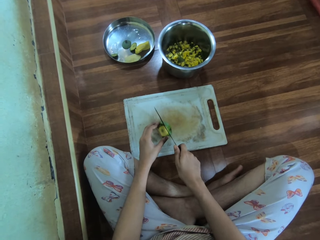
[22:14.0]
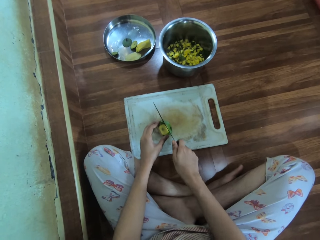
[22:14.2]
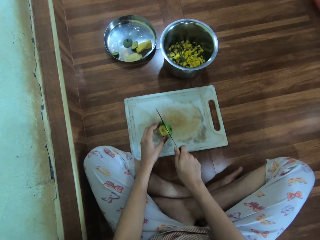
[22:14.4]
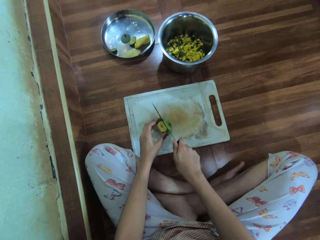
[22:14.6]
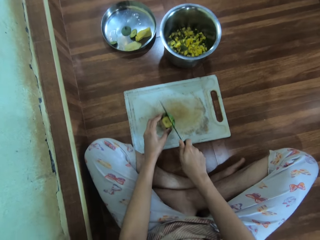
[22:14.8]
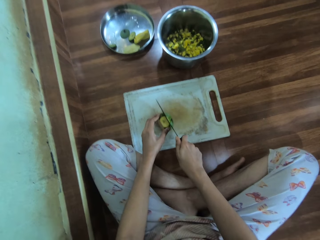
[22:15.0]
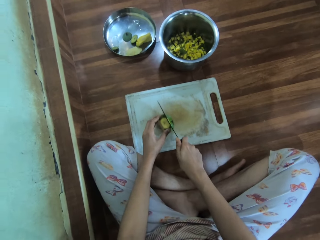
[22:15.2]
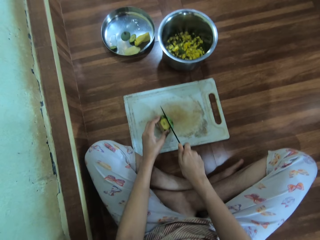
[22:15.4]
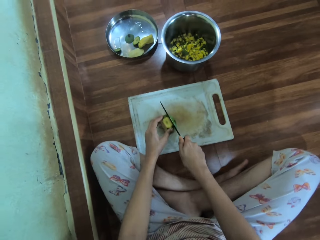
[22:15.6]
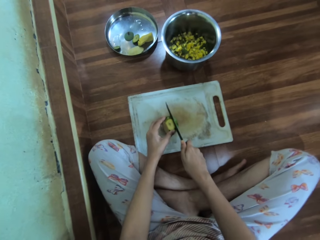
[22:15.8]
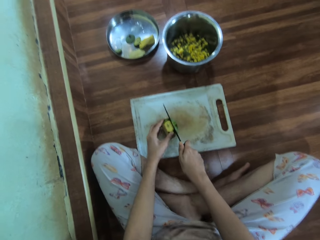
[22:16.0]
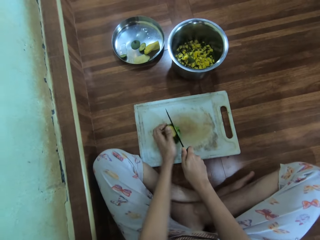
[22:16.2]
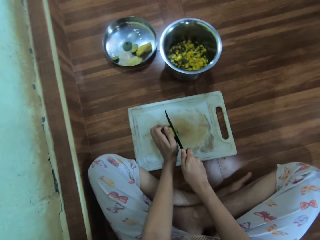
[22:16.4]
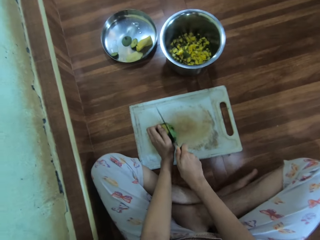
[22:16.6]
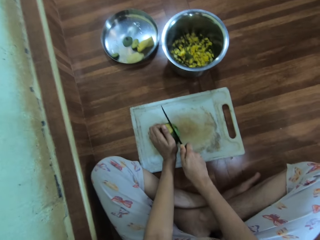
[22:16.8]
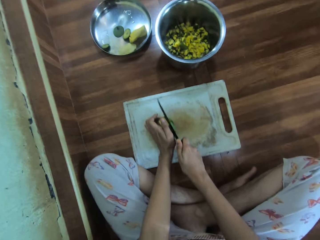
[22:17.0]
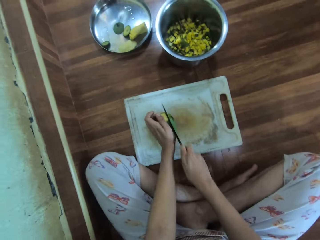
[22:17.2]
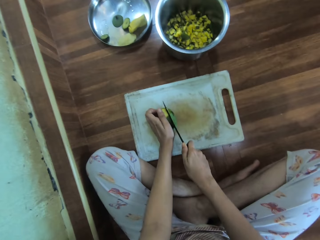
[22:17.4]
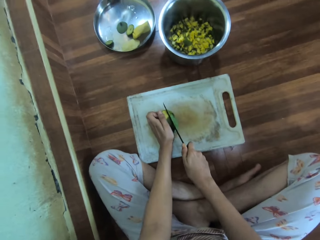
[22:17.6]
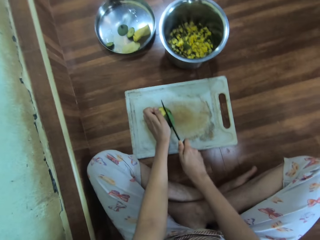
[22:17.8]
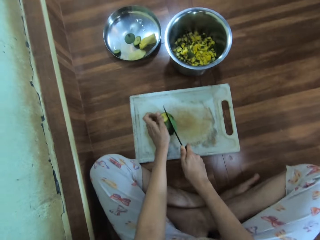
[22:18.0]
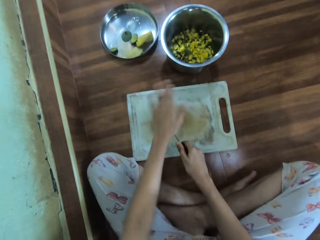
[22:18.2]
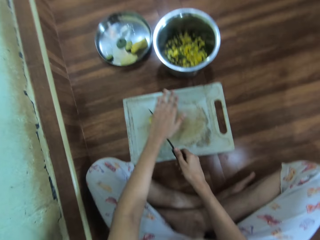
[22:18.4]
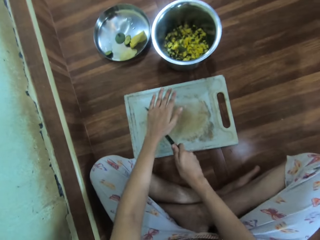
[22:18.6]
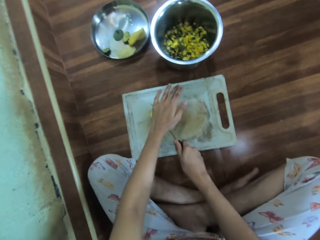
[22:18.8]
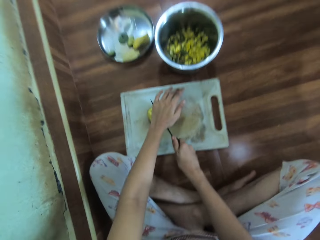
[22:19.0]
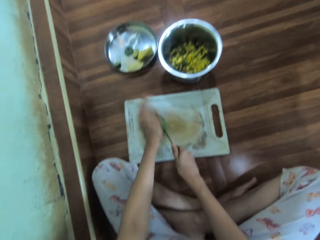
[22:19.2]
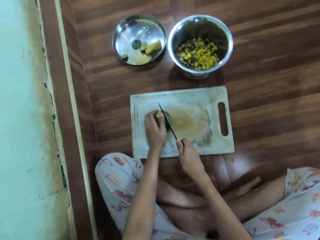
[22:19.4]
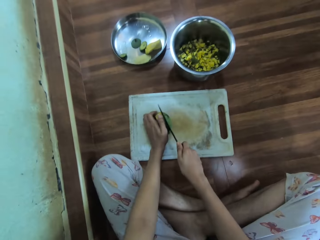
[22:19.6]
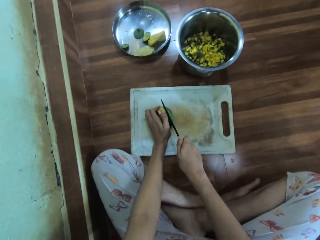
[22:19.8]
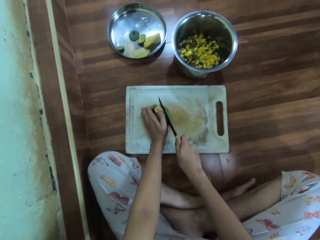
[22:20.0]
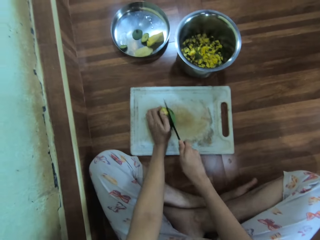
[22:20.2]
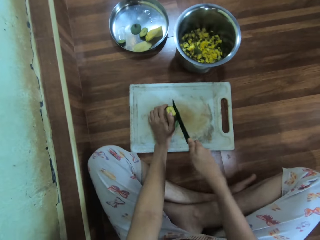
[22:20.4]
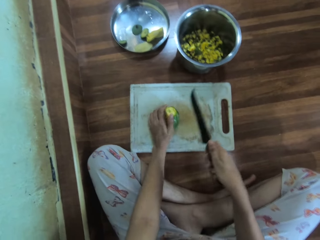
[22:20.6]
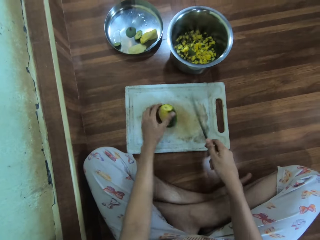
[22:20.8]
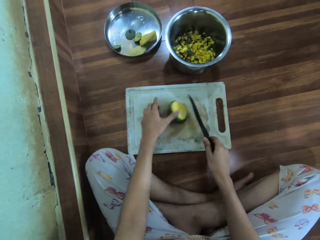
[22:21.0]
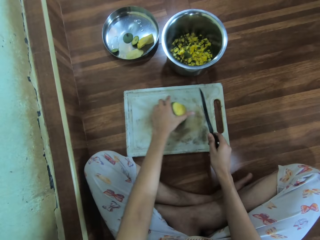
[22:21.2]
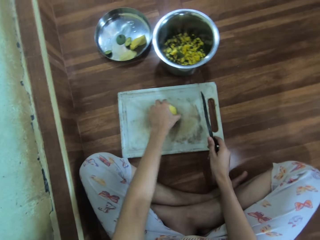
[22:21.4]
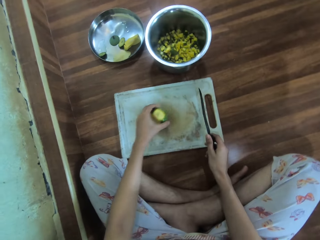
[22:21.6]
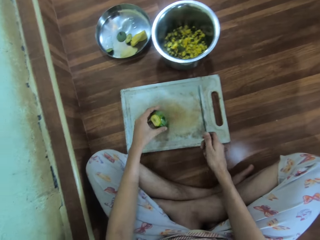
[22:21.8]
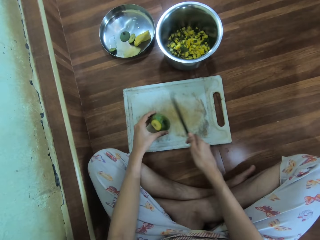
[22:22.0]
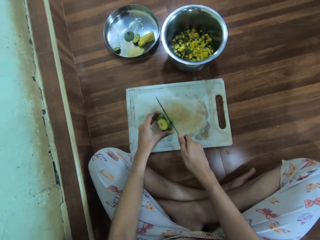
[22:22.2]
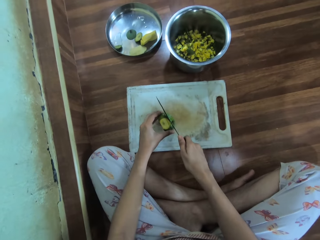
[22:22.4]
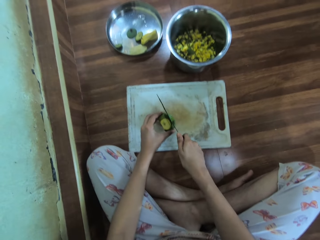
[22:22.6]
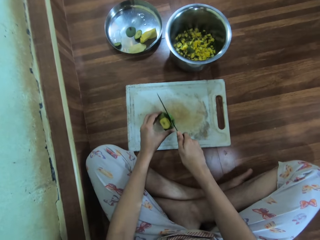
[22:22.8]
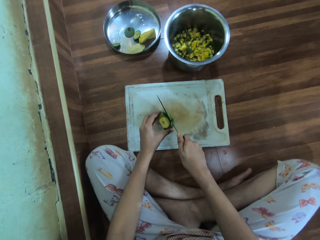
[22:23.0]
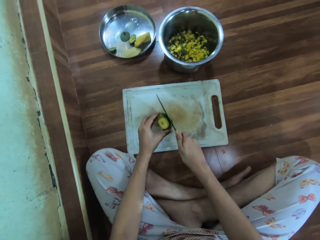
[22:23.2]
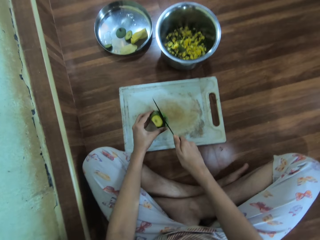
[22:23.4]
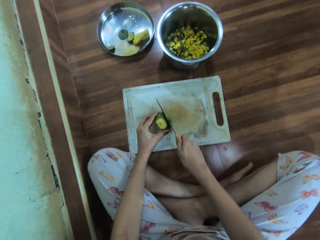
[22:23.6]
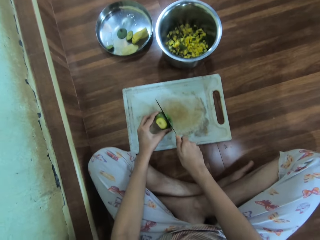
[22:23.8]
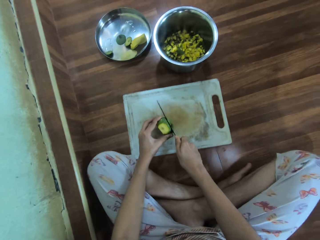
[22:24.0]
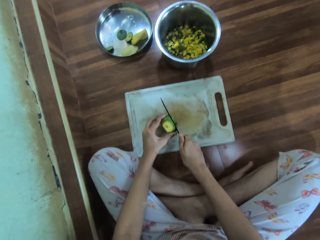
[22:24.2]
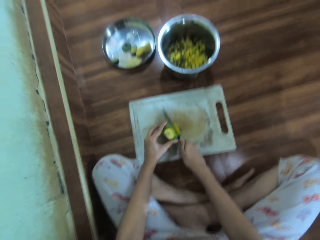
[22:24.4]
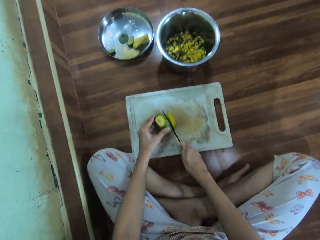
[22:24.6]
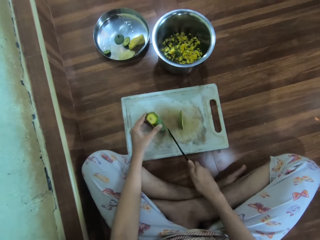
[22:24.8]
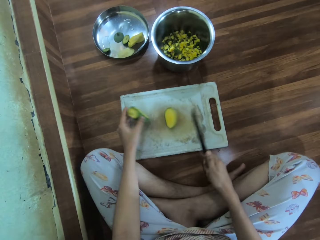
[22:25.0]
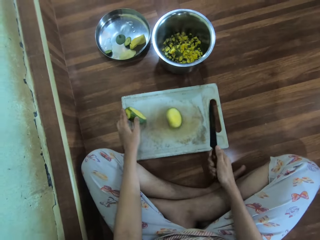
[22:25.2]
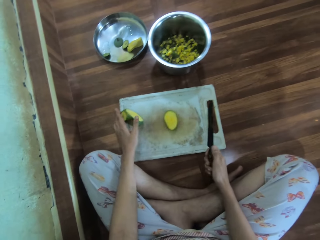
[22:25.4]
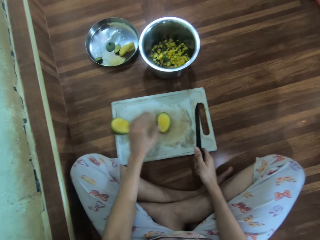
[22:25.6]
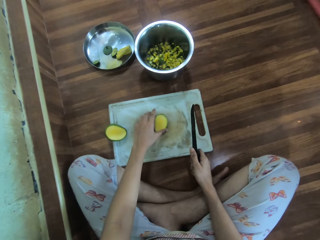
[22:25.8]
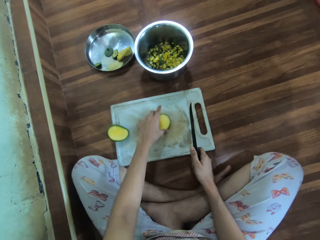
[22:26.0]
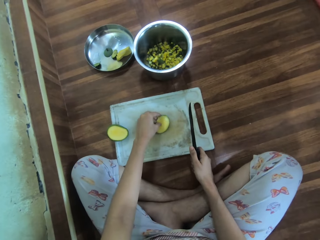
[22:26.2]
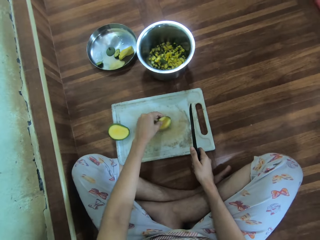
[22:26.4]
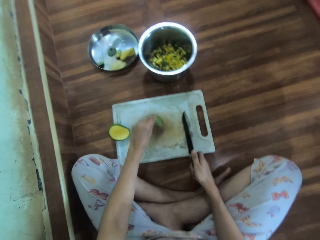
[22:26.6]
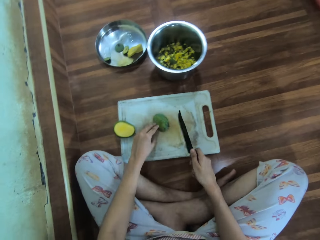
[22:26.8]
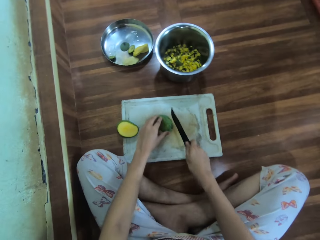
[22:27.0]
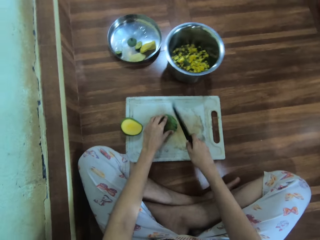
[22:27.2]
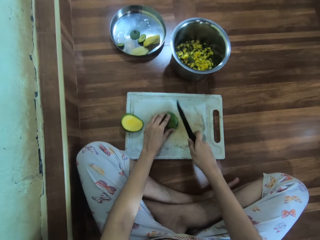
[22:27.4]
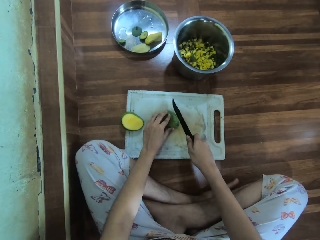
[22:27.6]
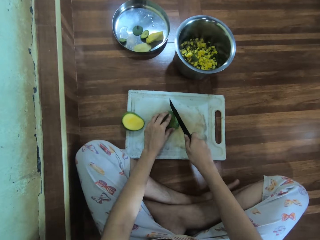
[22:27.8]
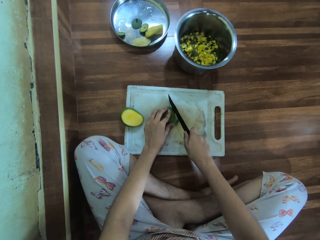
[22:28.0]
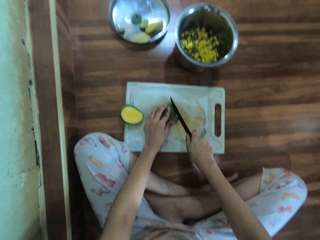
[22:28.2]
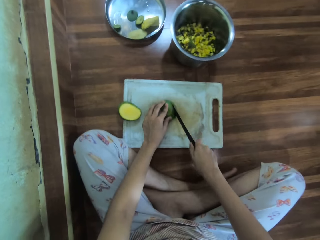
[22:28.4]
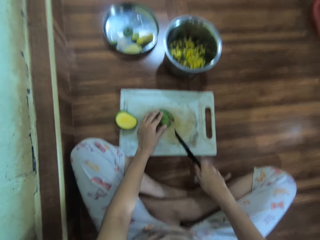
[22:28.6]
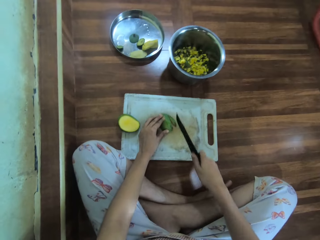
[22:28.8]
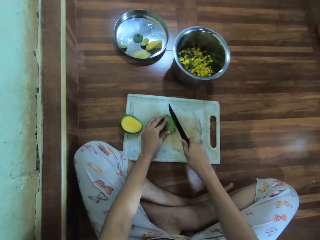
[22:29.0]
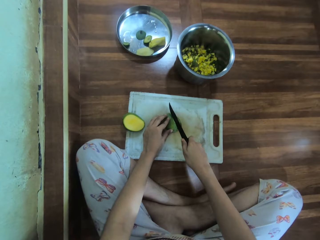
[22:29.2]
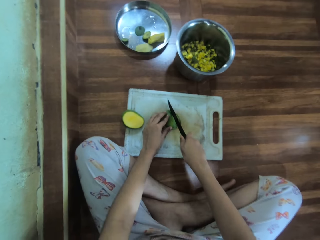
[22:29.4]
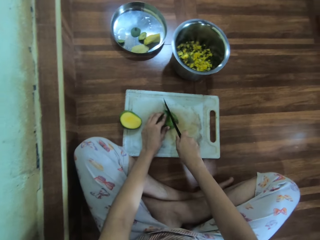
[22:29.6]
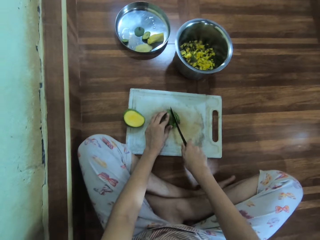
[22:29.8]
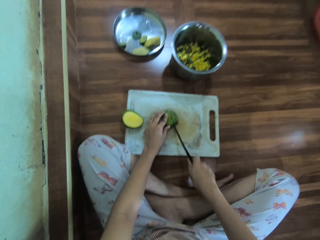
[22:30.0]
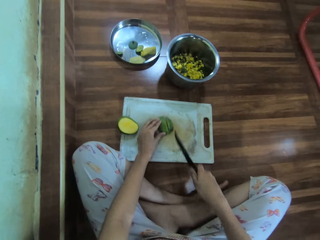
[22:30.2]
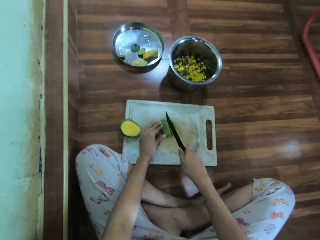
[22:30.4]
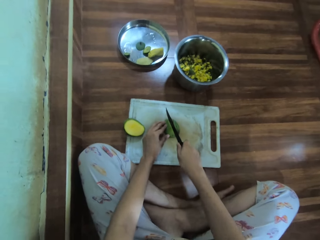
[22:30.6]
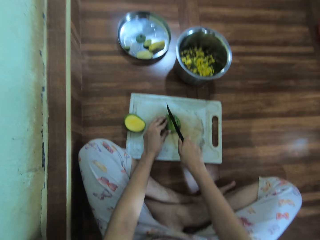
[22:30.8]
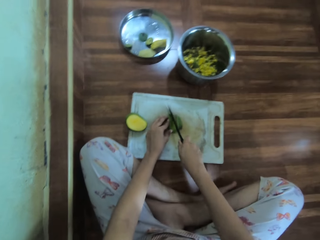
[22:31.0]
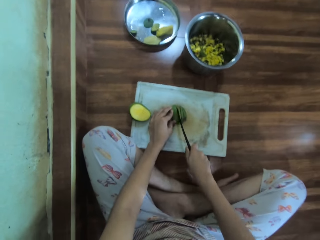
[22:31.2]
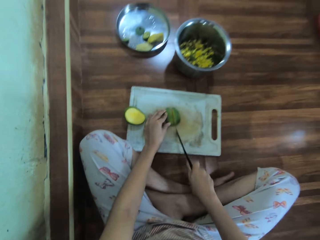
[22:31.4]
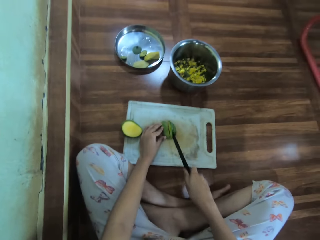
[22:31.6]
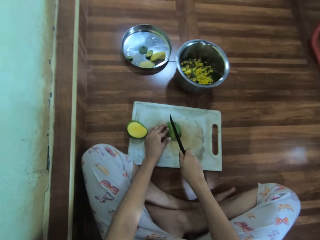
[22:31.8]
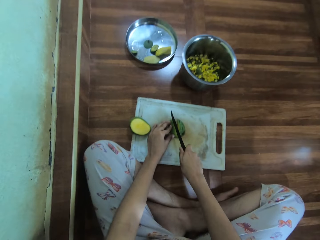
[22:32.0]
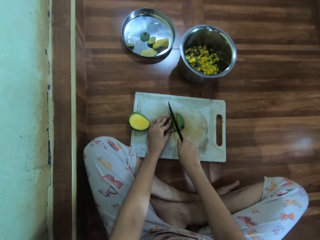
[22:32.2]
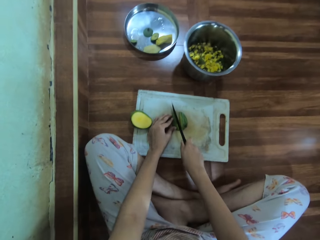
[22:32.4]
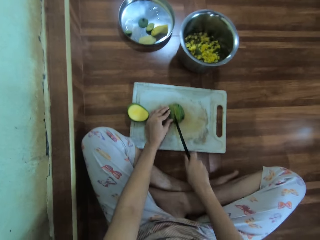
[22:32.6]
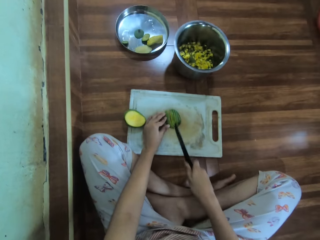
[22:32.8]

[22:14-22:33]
The camera wearer cuts the mango into pieces.

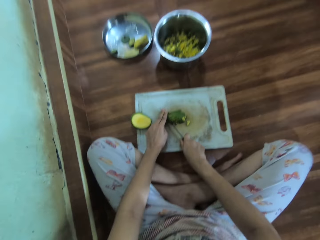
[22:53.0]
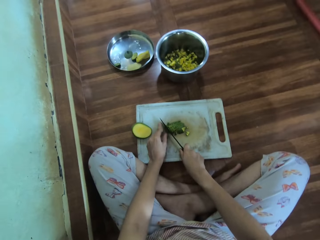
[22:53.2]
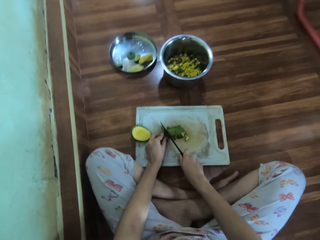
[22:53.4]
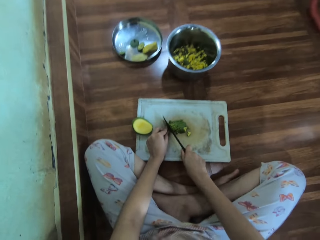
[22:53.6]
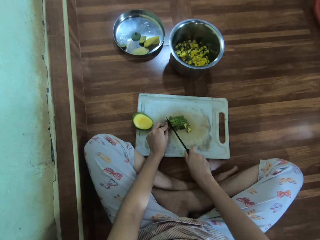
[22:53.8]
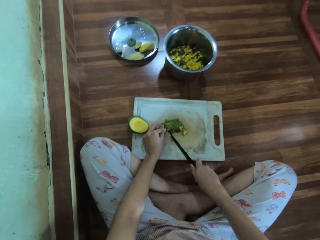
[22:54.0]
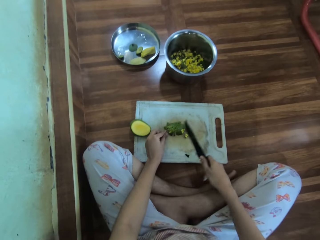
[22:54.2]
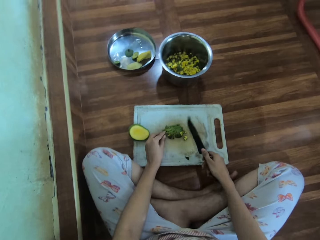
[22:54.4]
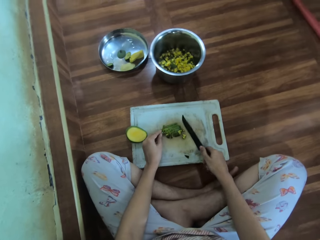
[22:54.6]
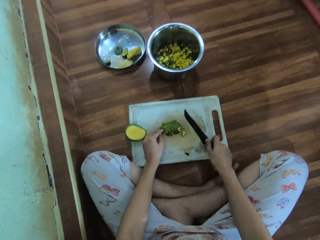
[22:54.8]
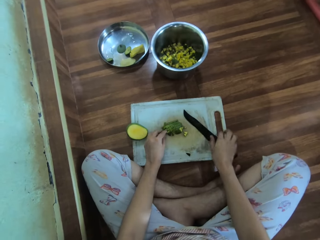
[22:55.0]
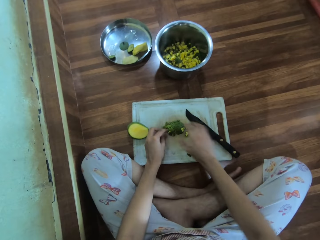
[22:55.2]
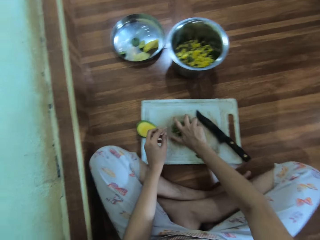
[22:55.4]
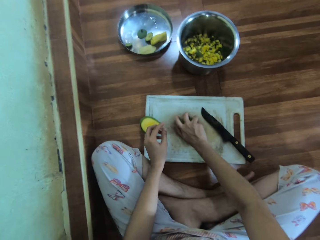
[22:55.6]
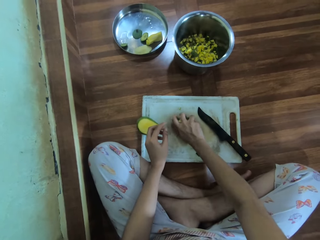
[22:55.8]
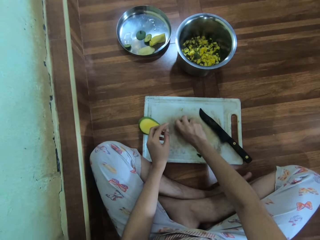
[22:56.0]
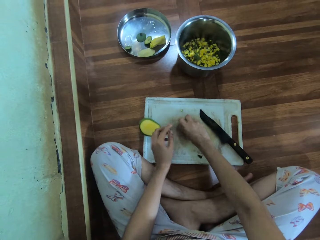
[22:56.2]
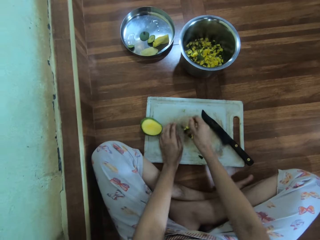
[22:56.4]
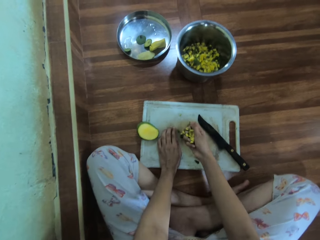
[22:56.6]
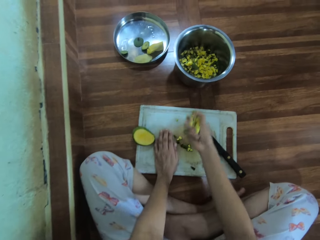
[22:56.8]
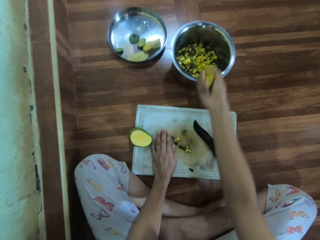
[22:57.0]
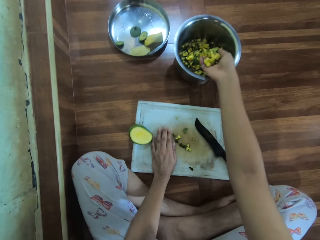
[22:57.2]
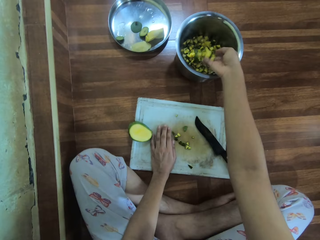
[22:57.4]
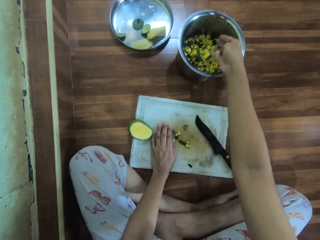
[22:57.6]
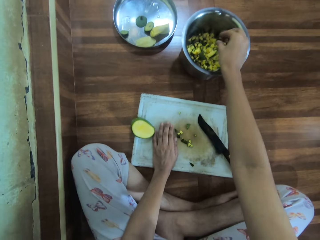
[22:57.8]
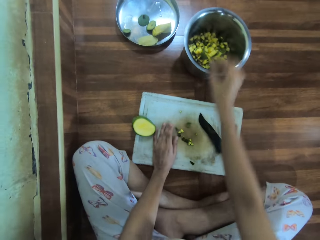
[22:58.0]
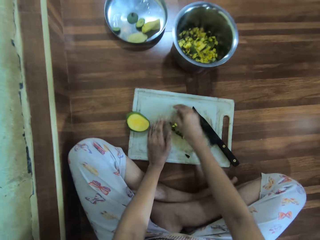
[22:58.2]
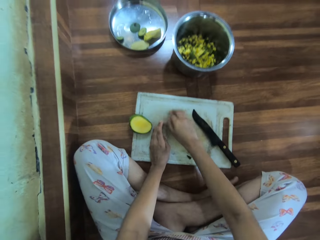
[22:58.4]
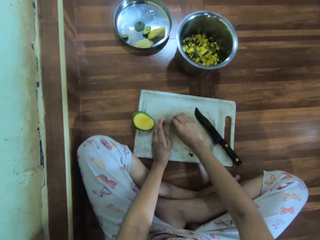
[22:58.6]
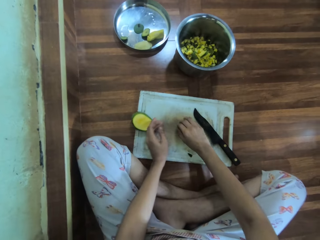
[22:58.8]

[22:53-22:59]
The camera wearer puts the knife on the chopping board. They pick the chopped mangoes. They carry the mango with the right hand. They put the chopped mangoes in a cooking pot. They pick the chopped mangoes.
